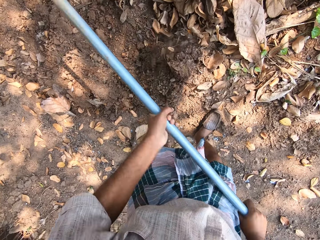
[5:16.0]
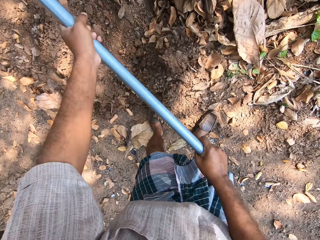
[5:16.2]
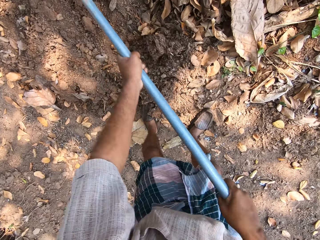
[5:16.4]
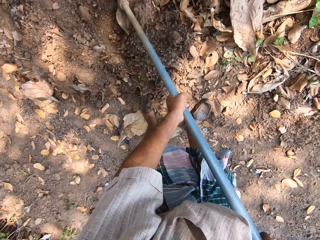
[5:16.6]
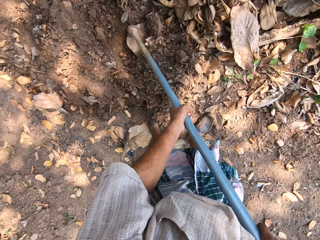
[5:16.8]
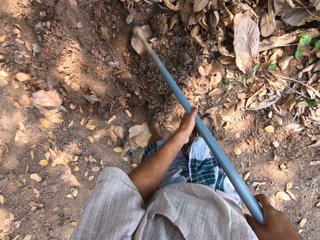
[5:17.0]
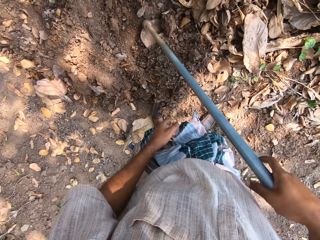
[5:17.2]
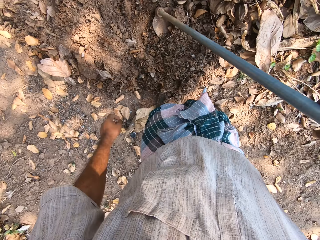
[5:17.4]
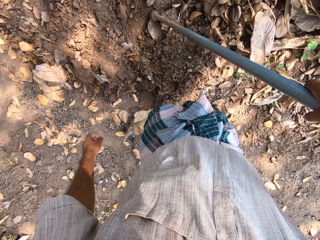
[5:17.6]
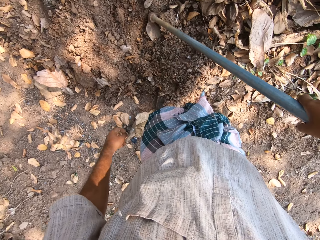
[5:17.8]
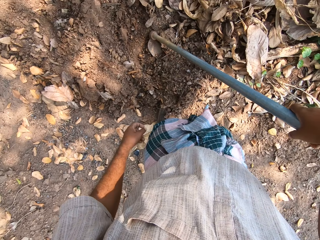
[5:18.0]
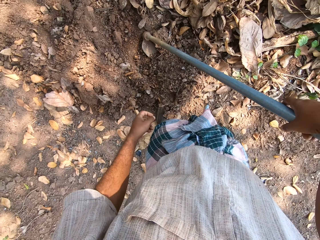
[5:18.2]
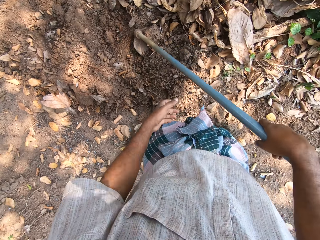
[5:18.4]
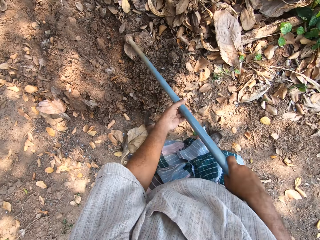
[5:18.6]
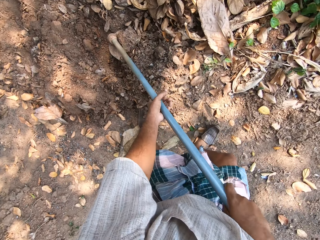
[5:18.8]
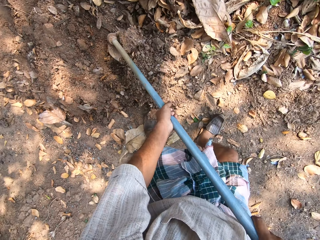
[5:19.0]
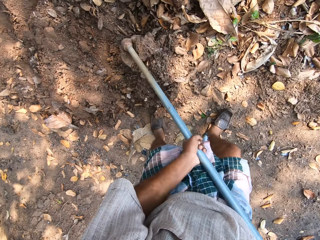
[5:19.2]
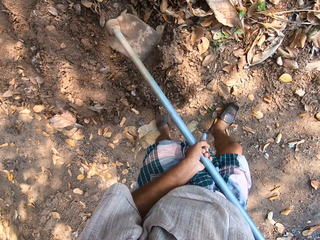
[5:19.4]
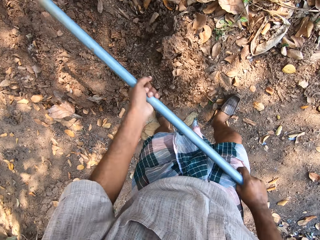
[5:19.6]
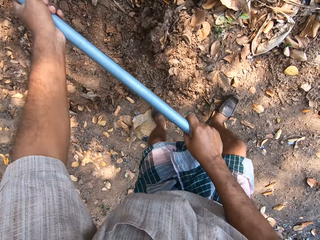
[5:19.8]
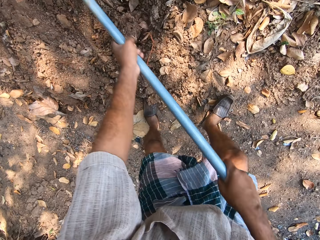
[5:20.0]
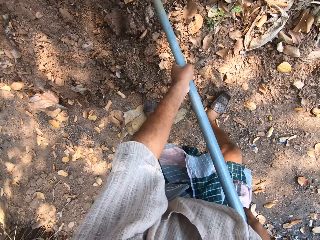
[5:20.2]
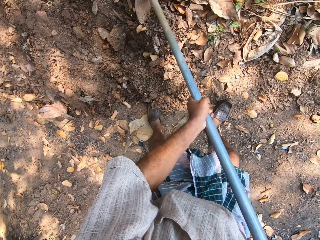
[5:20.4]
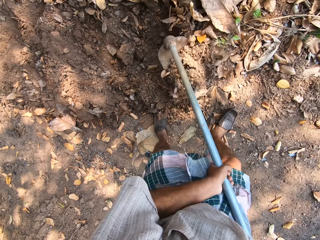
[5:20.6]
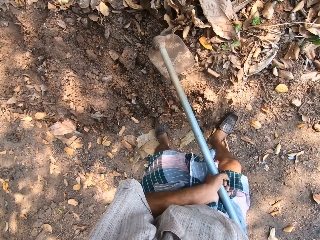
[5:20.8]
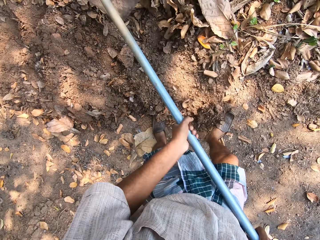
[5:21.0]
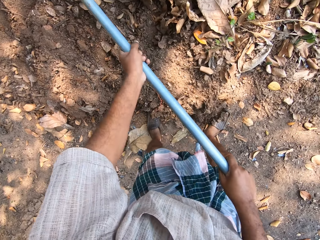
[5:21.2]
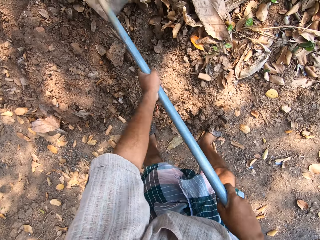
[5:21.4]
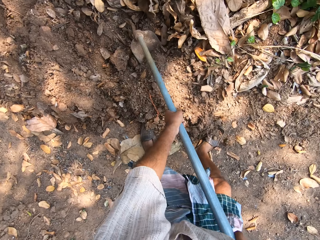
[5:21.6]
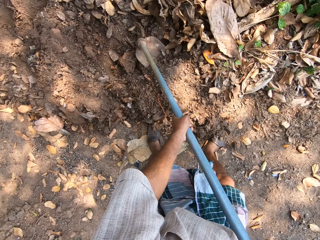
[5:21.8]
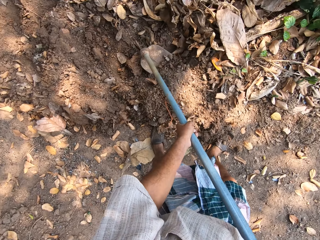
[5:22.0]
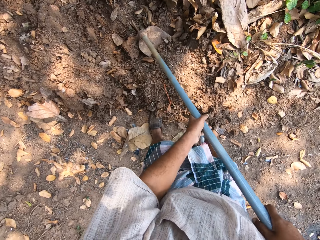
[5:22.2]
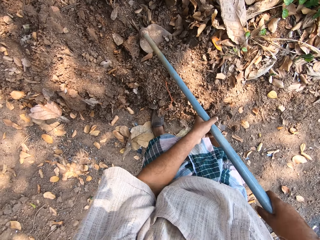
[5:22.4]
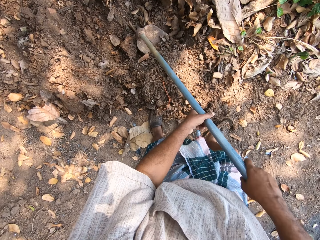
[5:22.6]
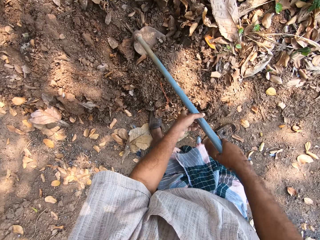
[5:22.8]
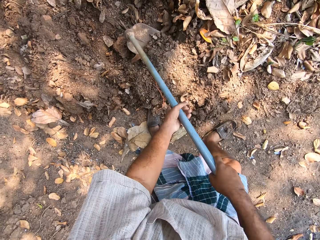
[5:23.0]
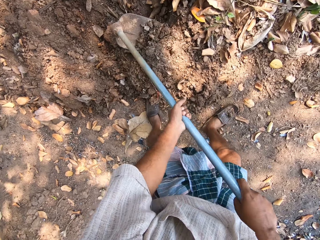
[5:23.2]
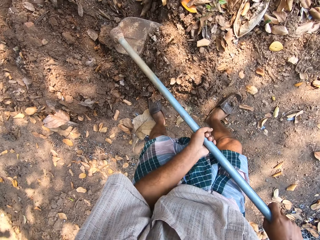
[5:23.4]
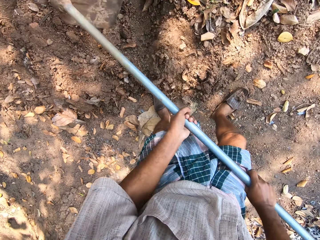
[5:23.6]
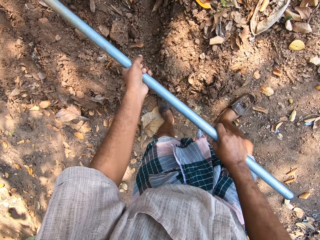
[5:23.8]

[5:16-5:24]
The camera wearer holds the hoe with both hands. He tills the ground with the hoe in his hands.

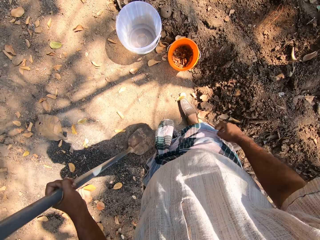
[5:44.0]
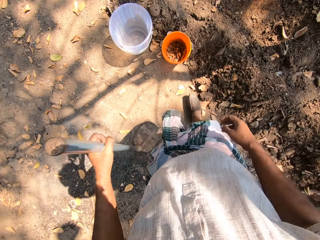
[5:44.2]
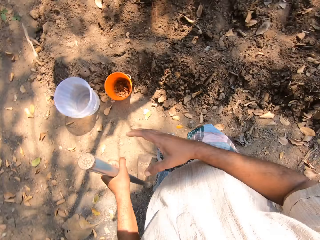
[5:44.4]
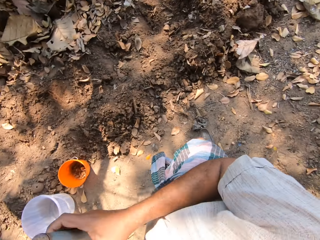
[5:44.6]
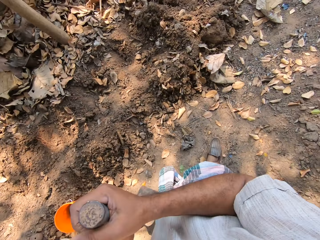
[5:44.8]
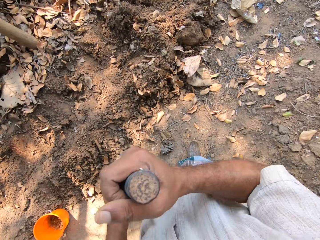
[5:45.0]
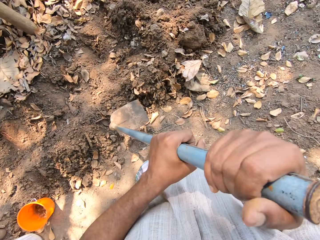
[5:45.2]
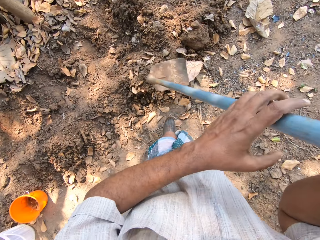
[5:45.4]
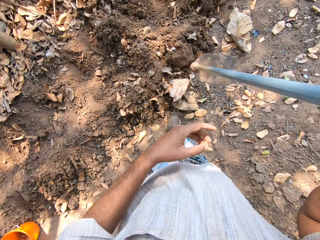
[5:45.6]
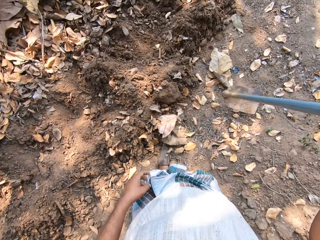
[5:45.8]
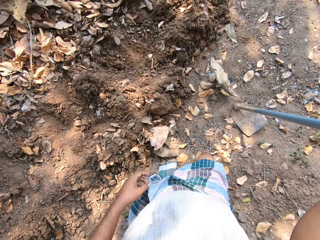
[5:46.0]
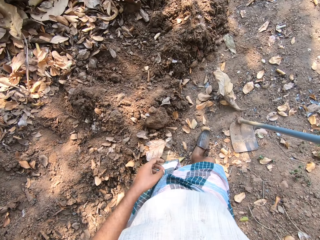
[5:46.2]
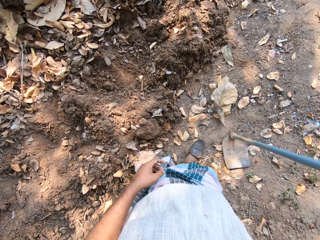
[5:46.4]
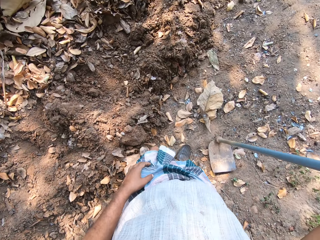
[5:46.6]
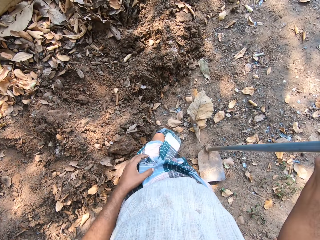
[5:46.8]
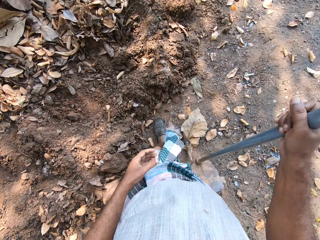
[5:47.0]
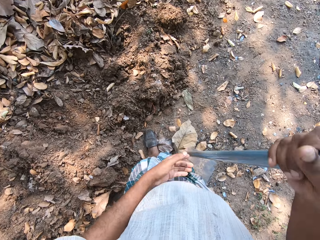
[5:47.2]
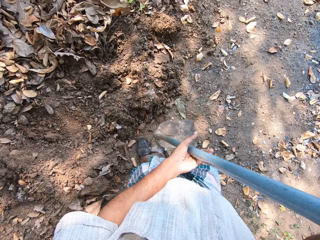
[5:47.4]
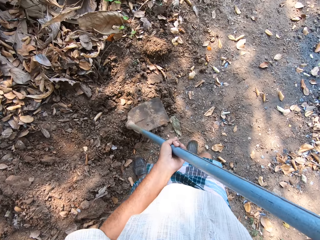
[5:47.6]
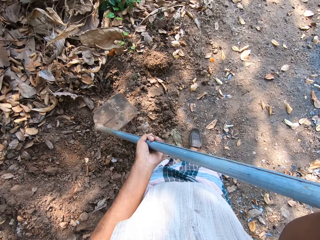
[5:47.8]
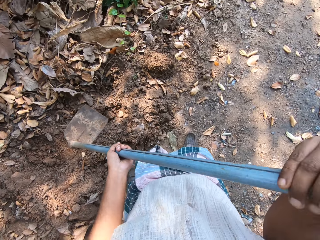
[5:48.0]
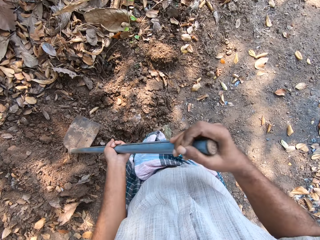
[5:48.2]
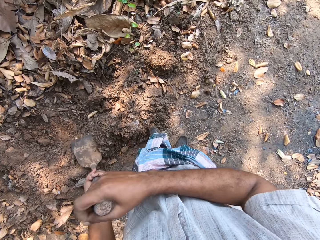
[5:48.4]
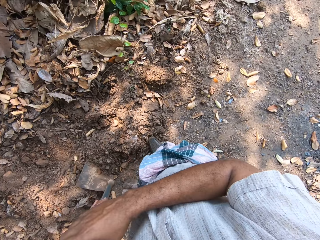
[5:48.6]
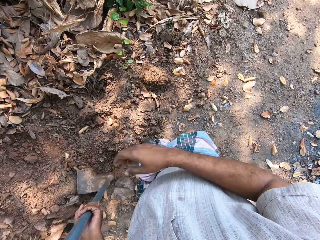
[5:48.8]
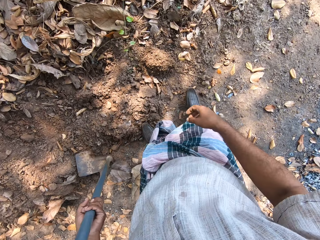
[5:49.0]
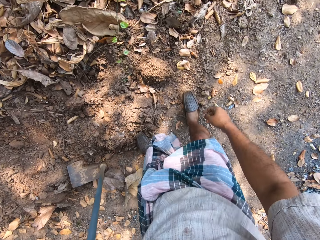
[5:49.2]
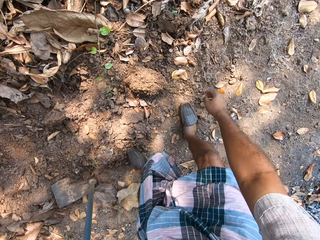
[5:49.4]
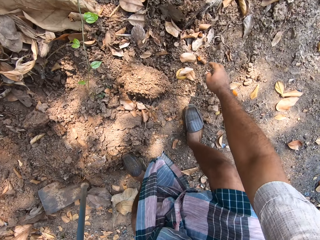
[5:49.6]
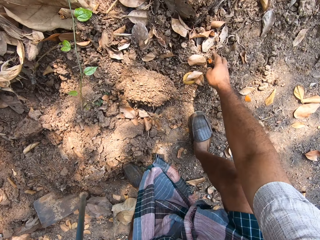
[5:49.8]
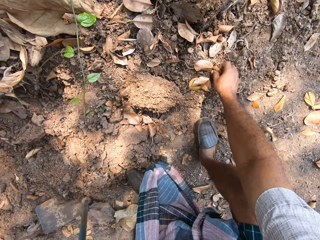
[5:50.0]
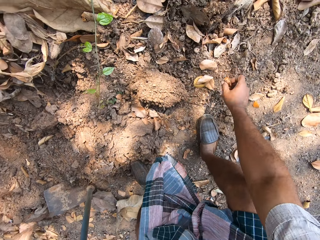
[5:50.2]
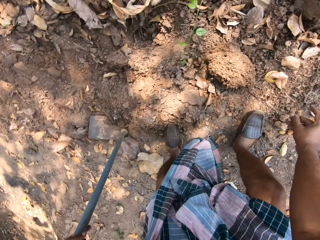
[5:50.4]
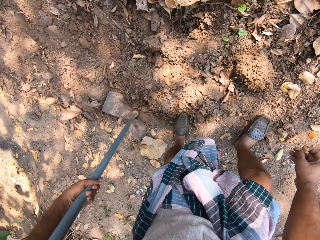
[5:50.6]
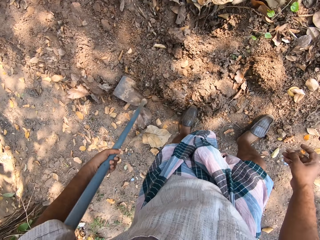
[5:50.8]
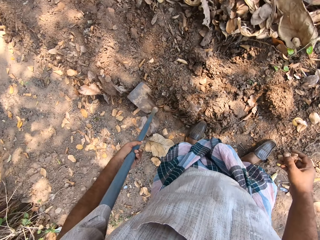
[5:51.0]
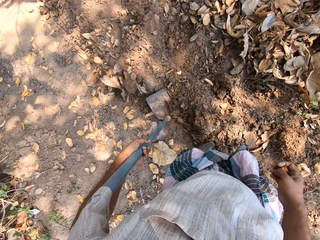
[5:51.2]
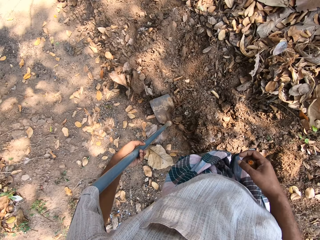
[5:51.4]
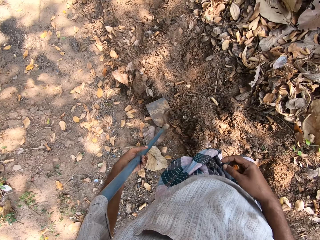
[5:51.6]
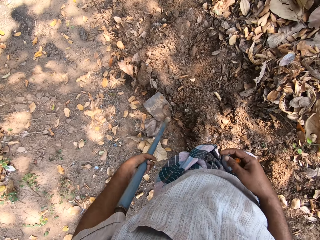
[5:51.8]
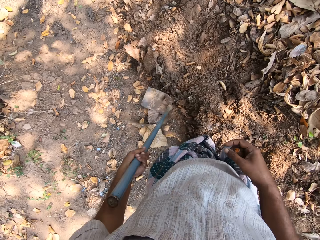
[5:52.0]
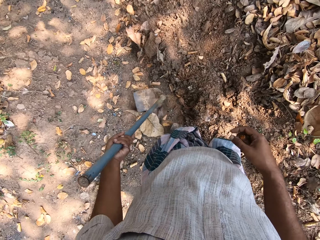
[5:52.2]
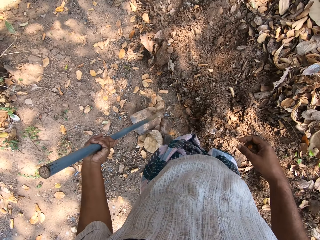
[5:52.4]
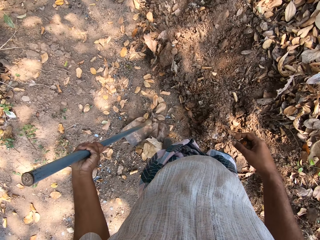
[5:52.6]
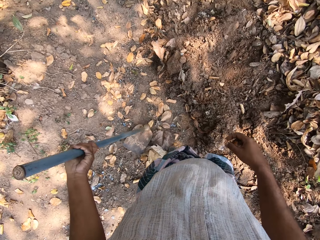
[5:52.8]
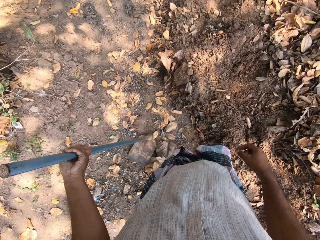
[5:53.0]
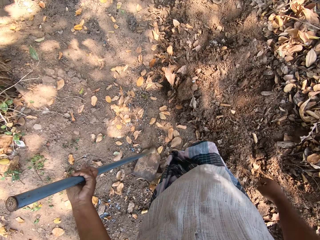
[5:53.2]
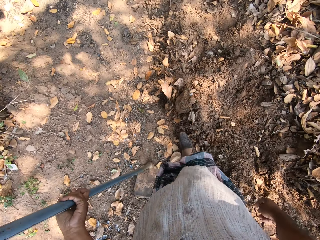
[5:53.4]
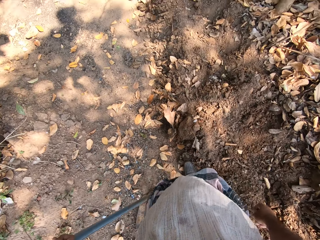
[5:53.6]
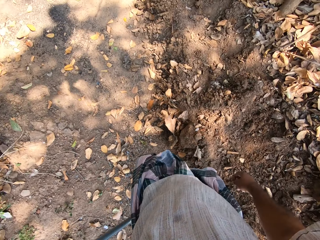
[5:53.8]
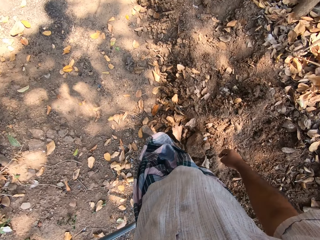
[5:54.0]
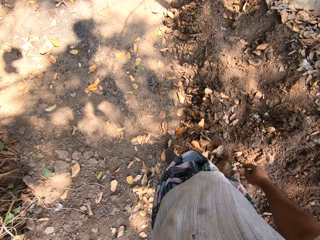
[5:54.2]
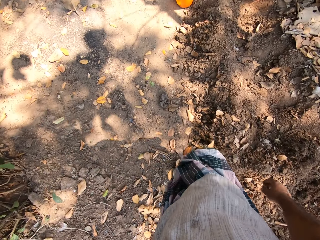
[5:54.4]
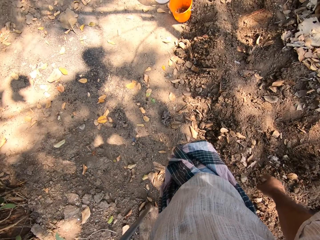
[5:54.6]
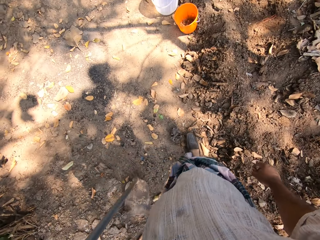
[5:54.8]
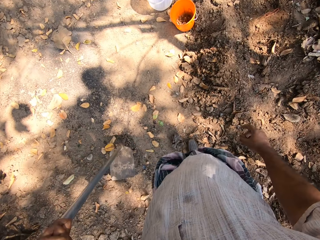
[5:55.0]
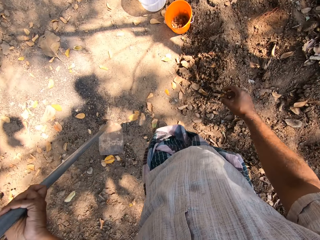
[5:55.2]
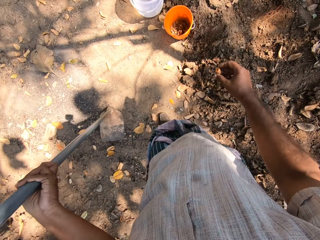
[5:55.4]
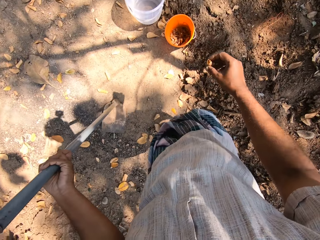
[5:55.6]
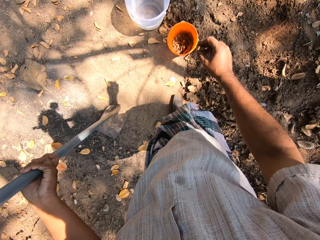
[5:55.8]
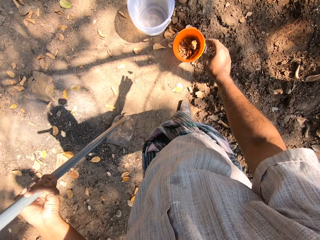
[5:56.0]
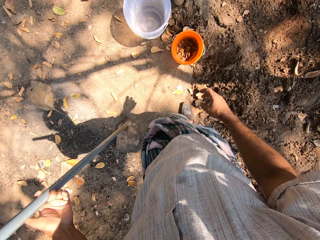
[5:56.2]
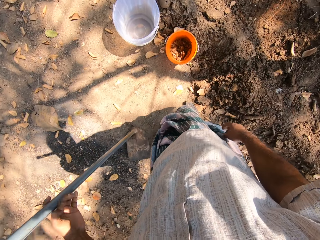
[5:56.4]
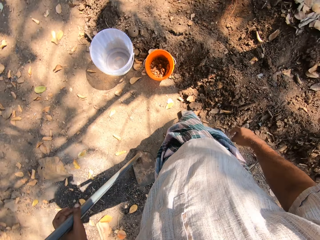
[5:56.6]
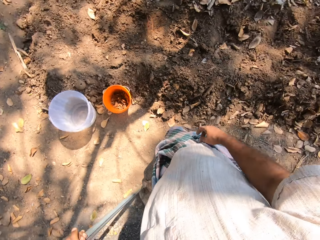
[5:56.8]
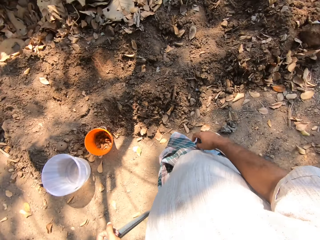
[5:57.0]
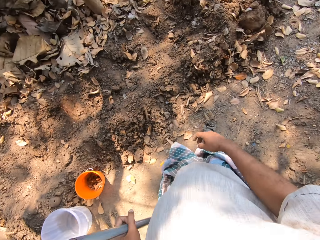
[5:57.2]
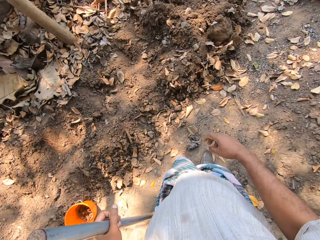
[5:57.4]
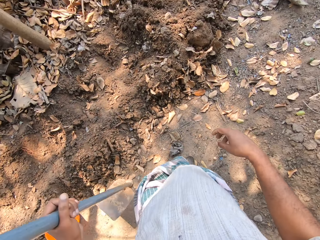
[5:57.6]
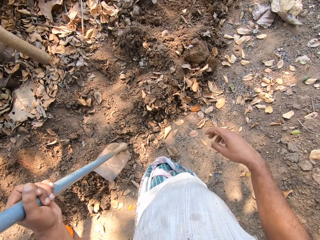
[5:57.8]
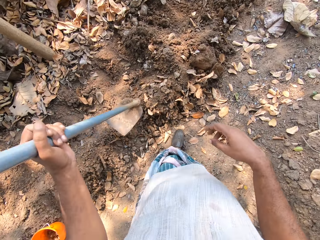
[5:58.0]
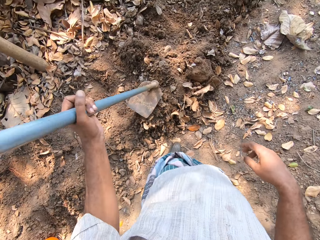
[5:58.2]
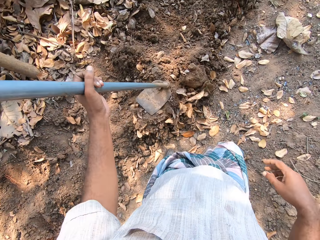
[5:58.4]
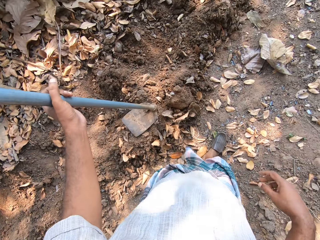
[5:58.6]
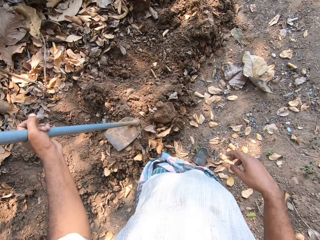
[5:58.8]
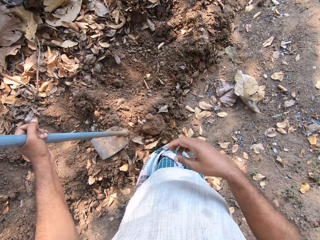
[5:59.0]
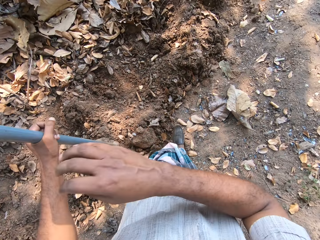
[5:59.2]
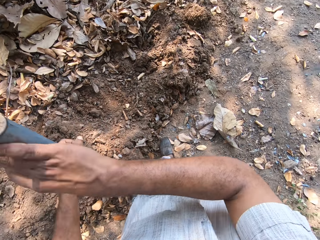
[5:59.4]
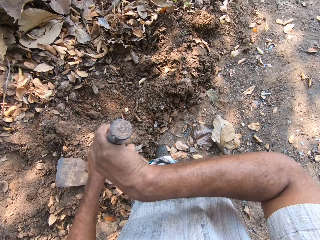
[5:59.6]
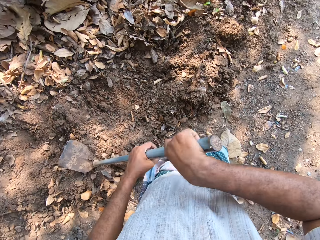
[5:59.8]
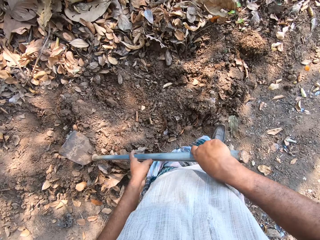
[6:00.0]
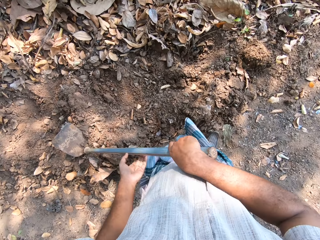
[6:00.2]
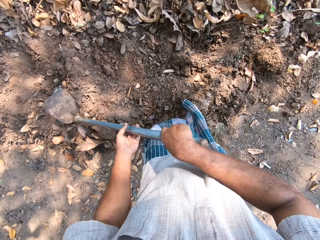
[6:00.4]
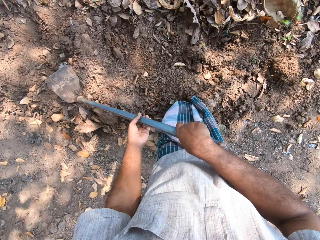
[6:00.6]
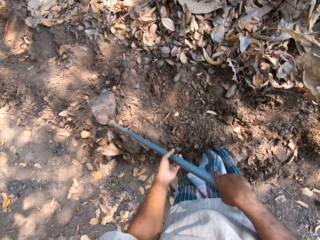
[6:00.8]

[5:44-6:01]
The camera wearer holds the hoe with both hands. He lifts the hoe from the ground with his hands. He walks around the farm. He places the hoe in his right hand on the ground. He holds the hoe with both hands. He places the hoe in his hands on the ground. He picks a turmeric from the ground with his right hand. He moves the hoe on the ground with his left hand. He walks towards the bucket. He walks around the farm. He places the hoe in his left hand on the ground. He drops the turmeric in his right hand in the bucket on the ground. He walks around the farm. He lifts the hoe from the ground with his left hand. He places the hoe in his left hand on the ground. He holds the hoe with both hands.
